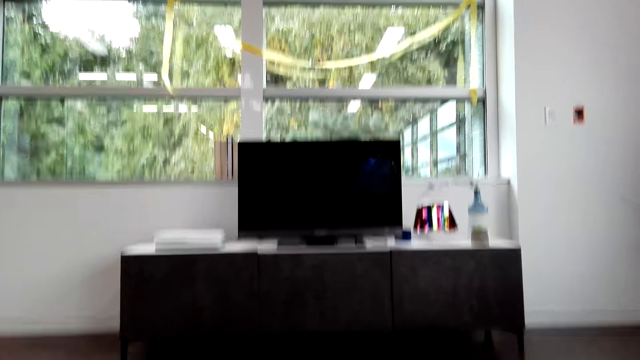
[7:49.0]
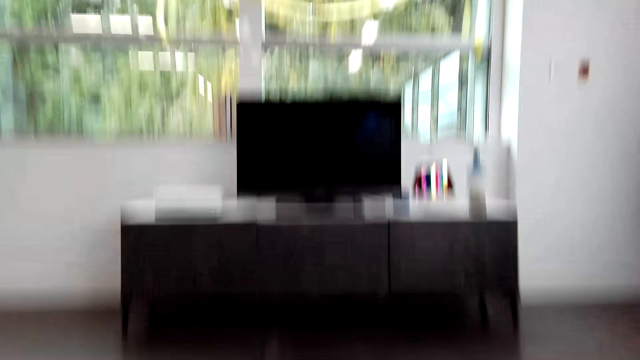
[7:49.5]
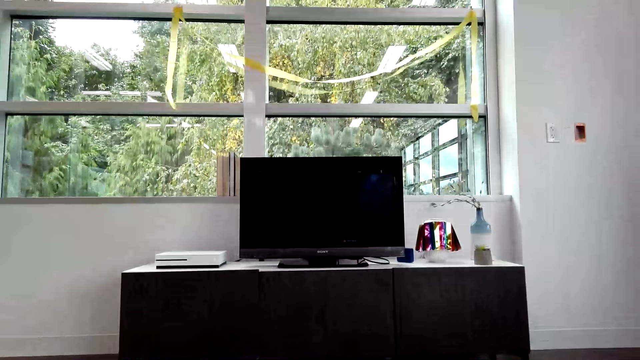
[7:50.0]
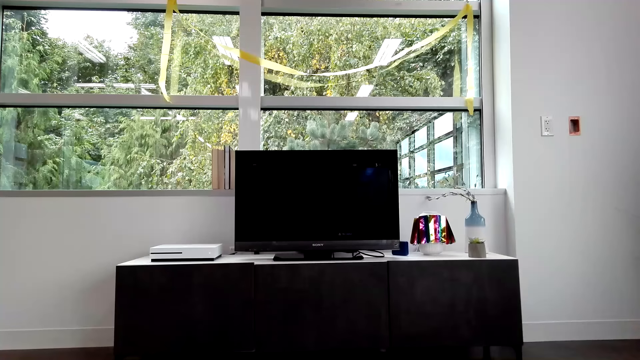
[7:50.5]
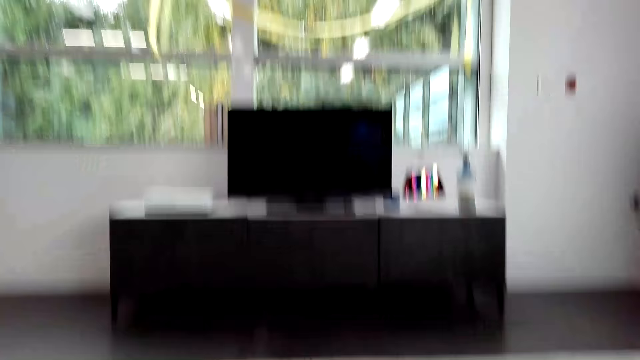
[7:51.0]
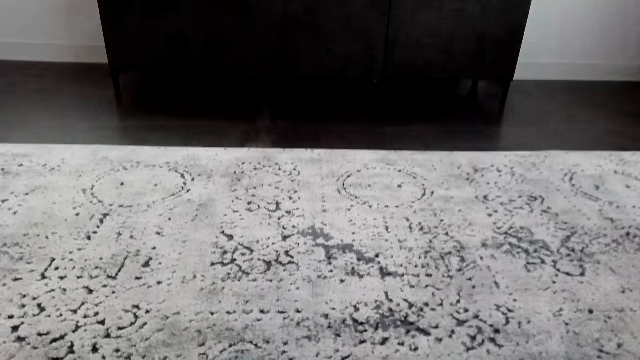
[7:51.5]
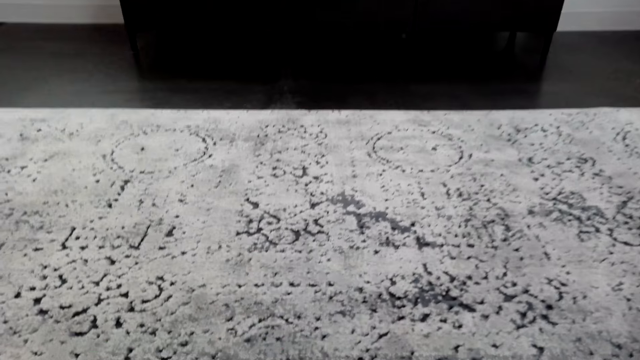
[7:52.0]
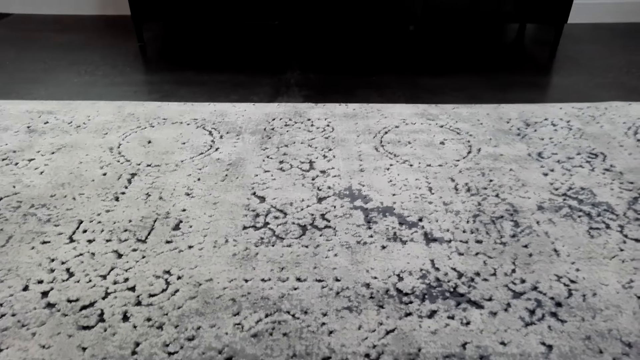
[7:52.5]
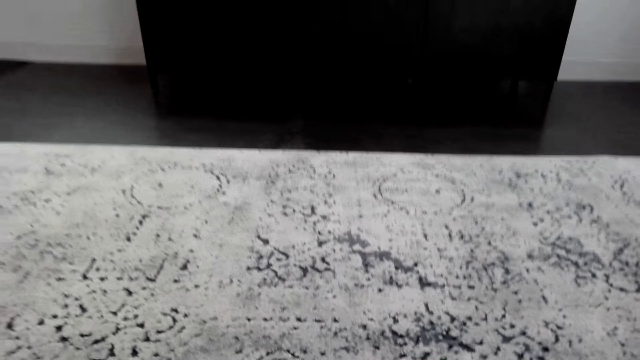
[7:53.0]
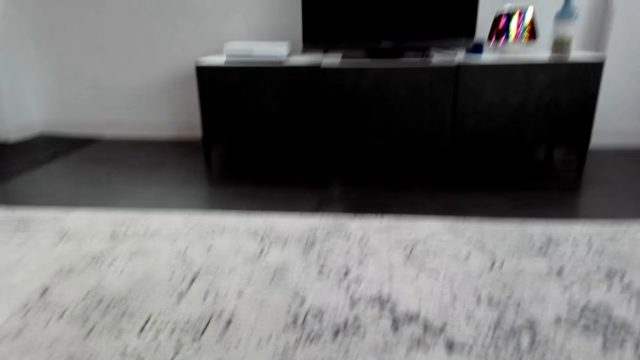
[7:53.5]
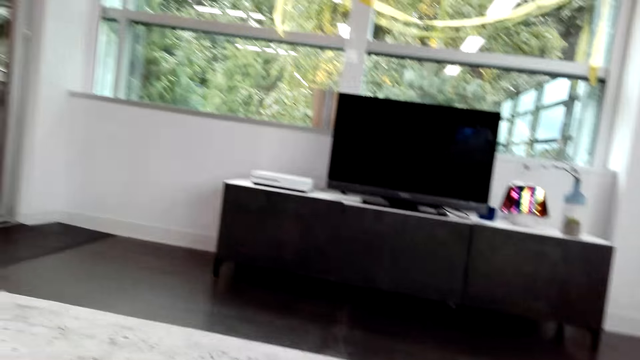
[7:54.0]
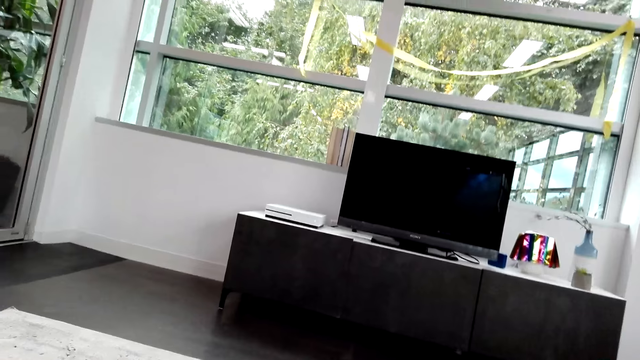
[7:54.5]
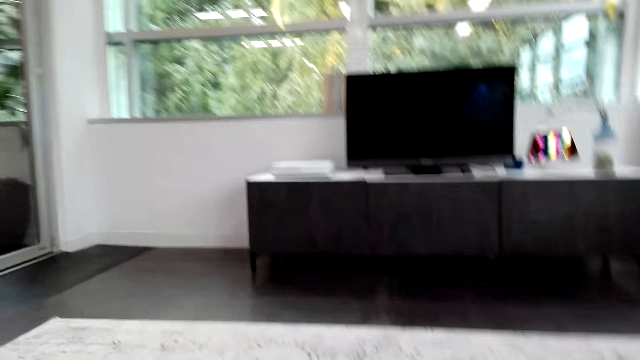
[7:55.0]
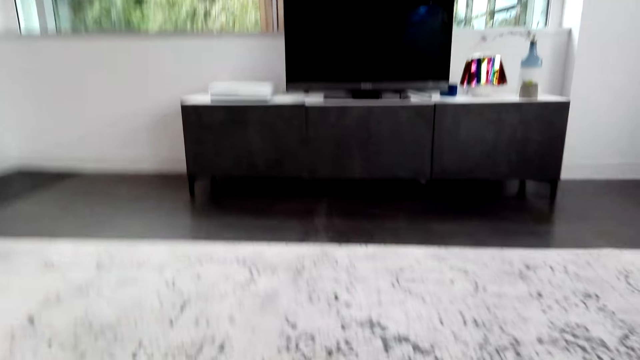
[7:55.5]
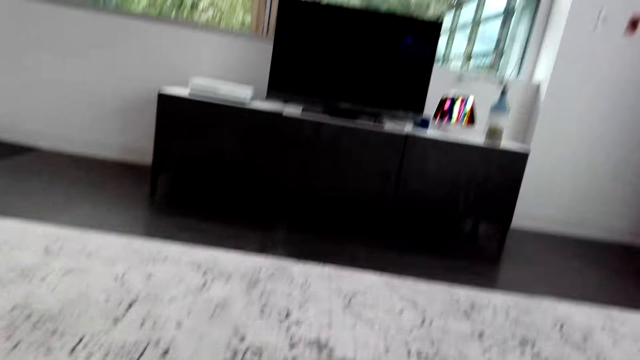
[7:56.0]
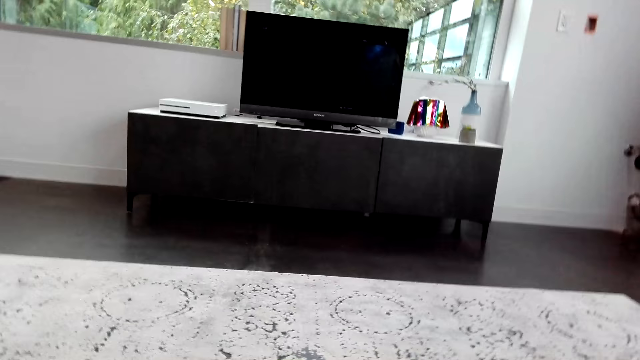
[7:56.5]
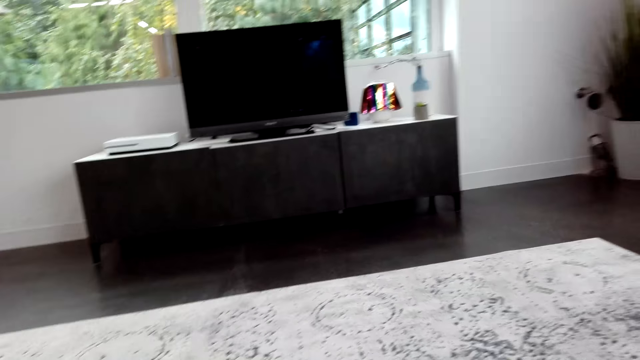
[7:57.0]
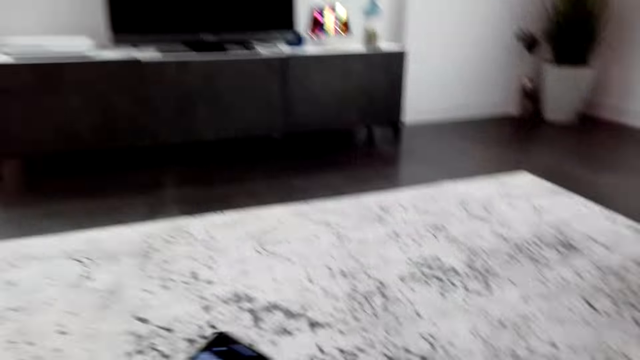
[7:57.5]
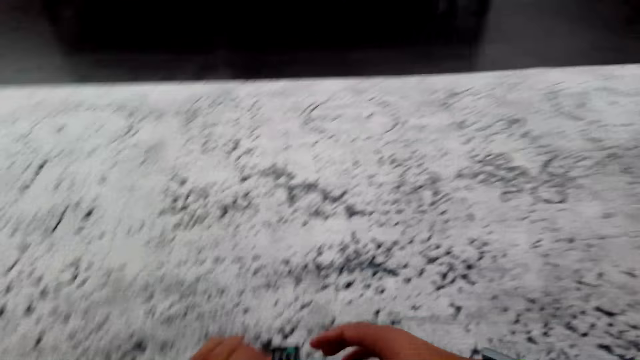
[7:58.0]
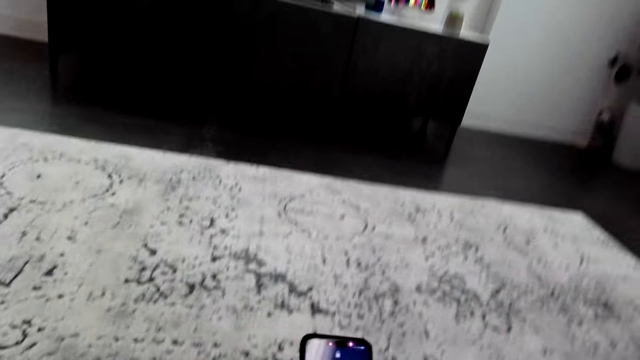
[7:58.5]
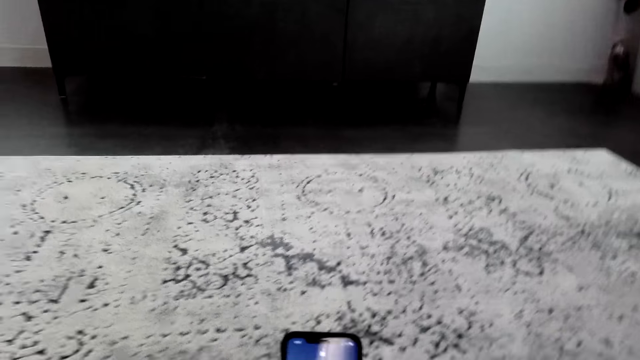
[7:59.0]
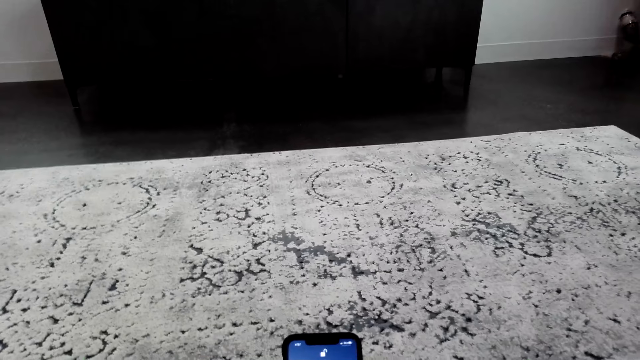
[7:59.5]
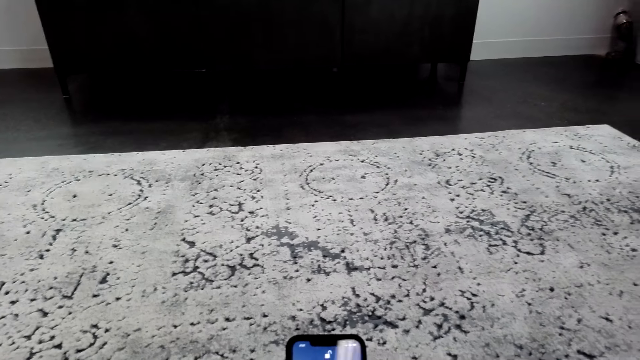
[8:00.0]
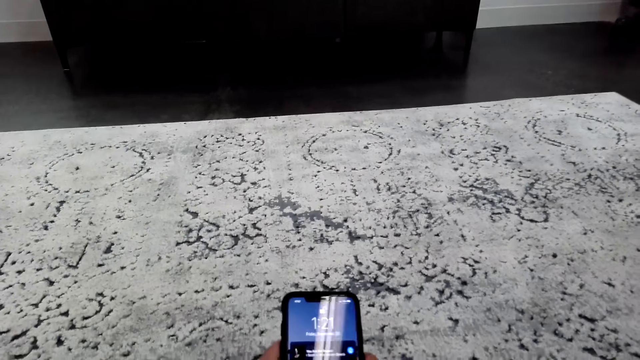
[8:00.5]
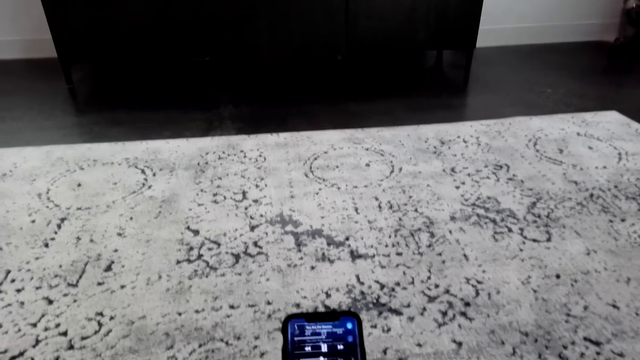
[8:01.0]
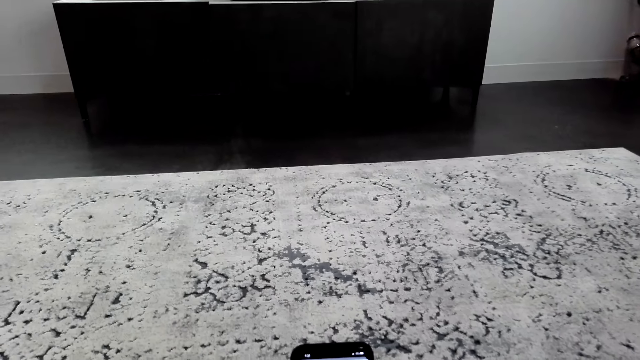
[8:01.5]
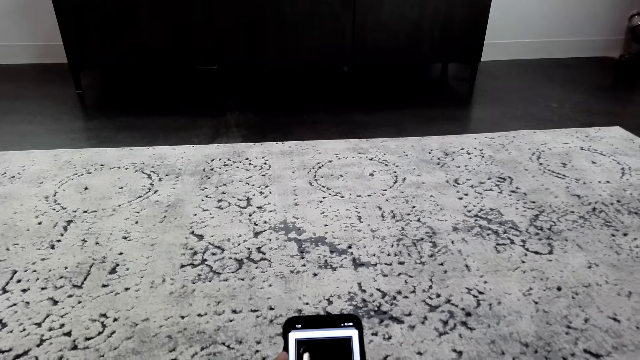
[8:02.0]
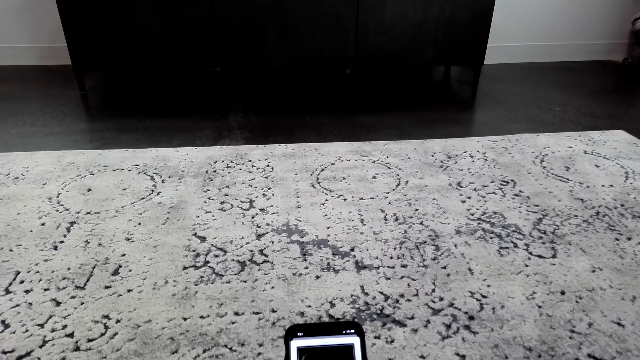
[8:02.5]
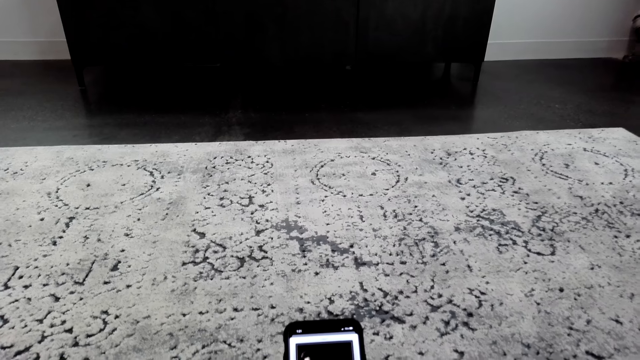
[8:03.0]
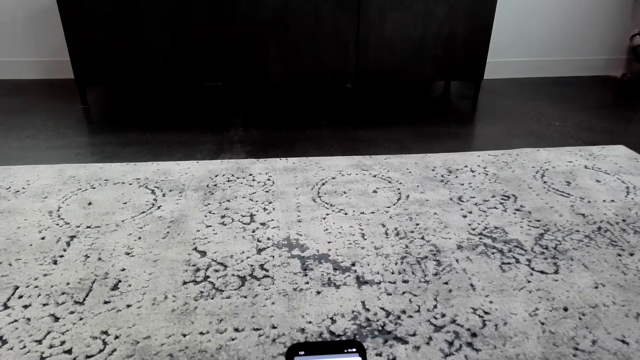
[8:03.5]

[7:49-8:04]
The camera wearer holds a game pad and presses the game pad. They look at the television. They converse with someone. They turn the phone. They use the phone. They touch the phone.

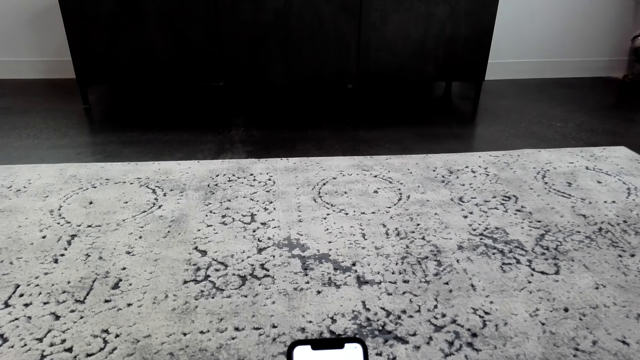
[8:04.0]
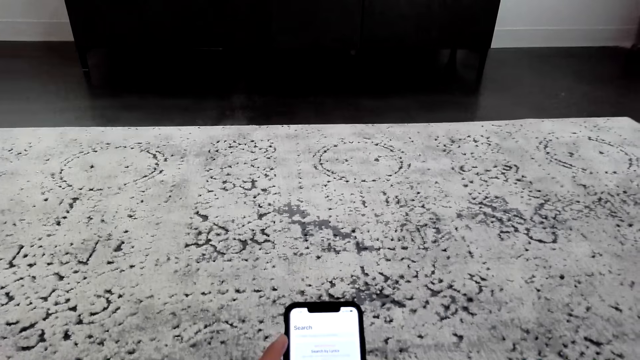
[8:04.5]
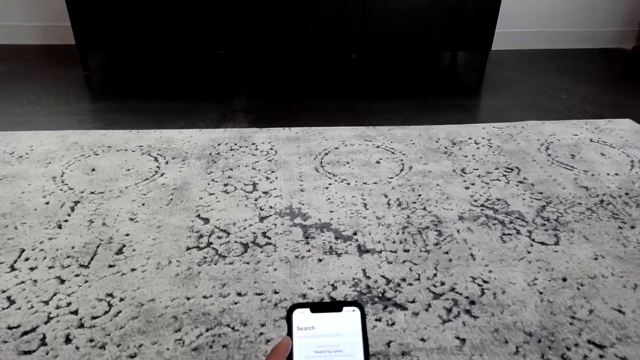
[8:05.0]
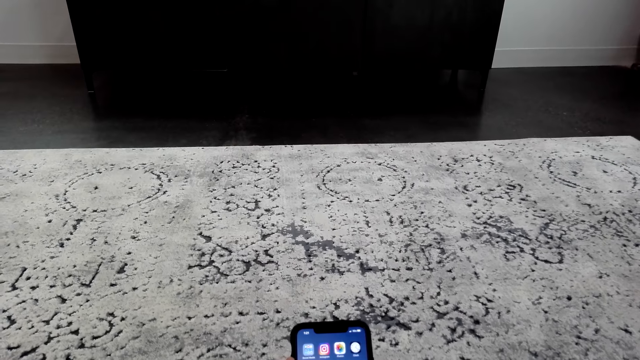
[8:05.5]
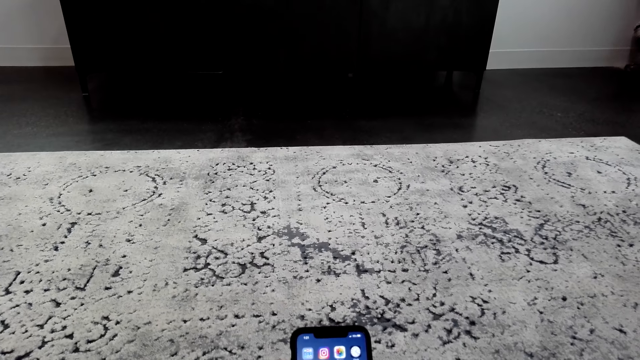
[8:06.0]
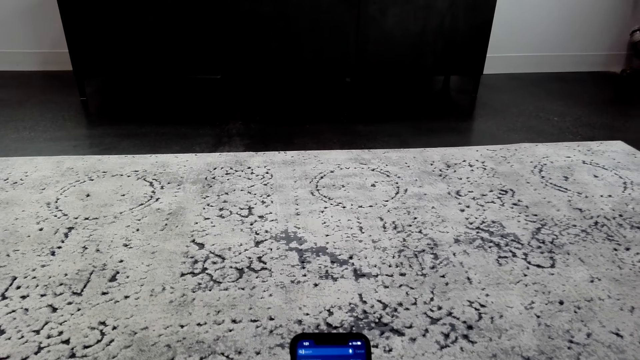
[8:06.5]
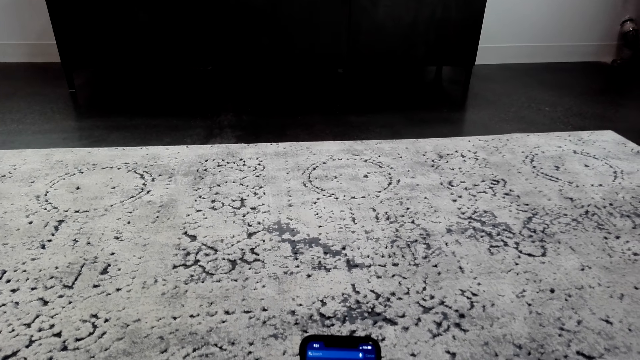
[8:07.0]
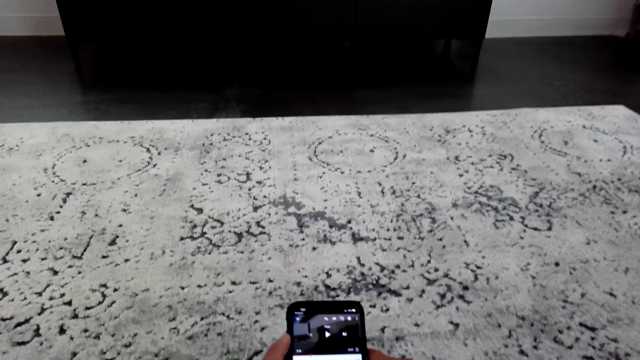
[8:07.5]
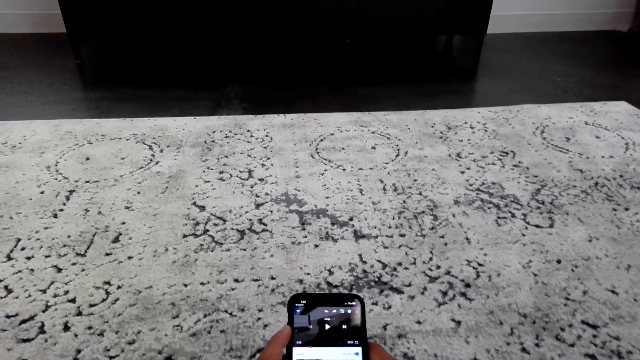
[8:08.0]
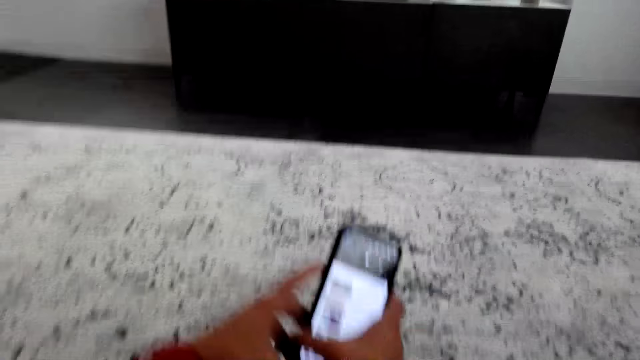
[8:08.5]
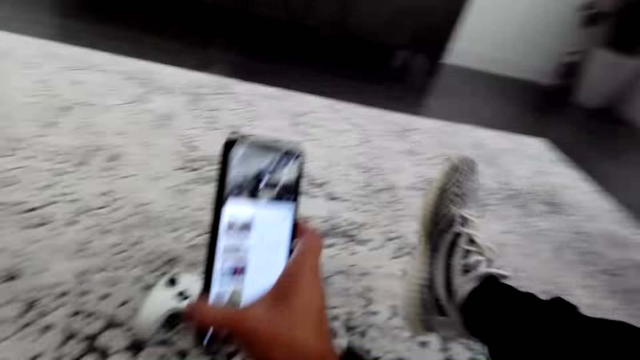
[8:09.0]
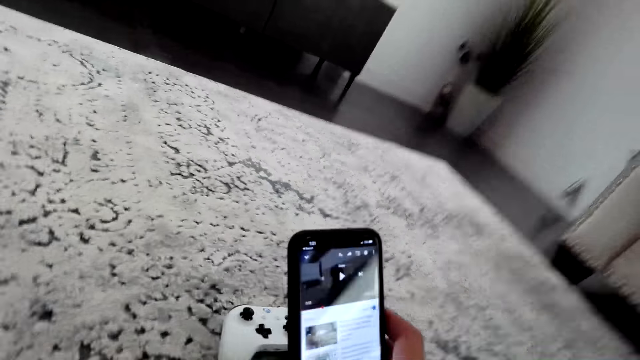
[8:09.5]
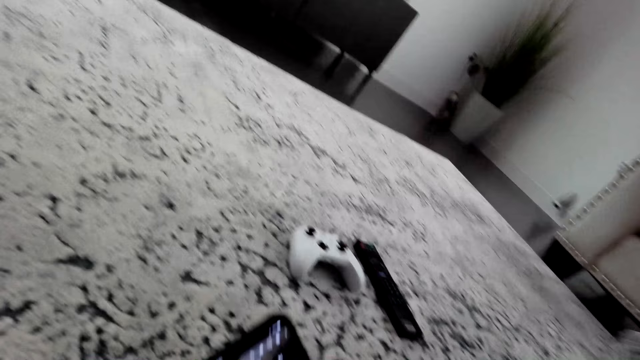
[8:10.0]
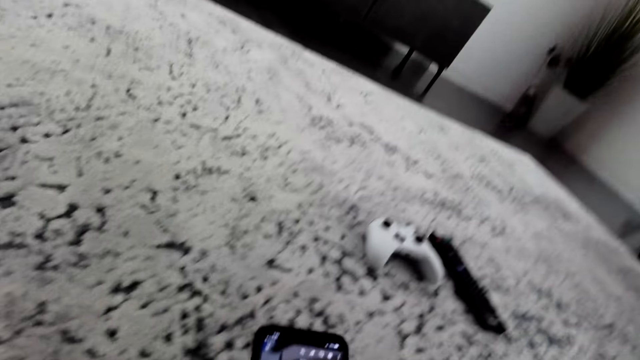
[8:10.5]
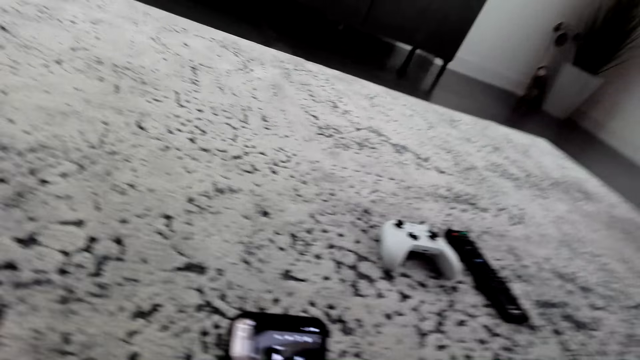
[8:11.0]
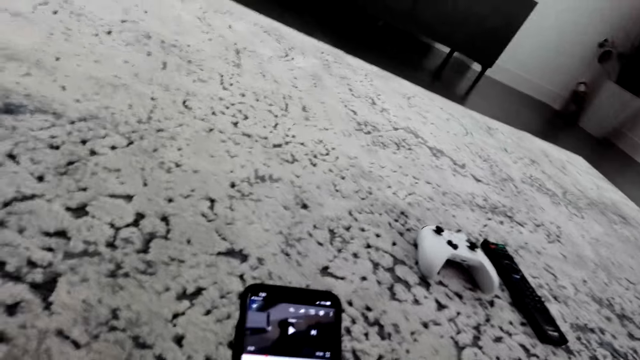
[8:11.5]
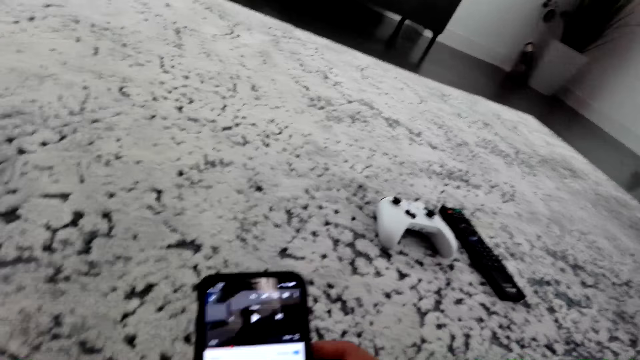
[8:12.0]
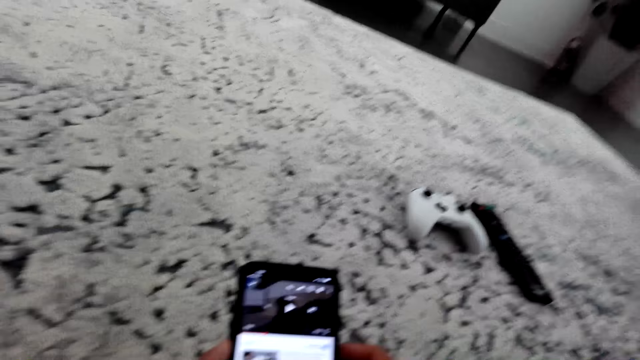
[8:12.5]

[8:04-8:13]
The camera wearer turns on the mat.
